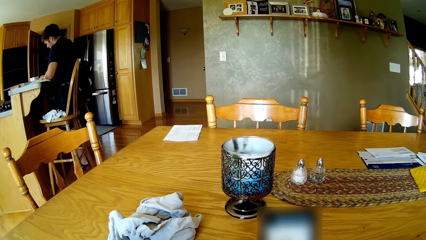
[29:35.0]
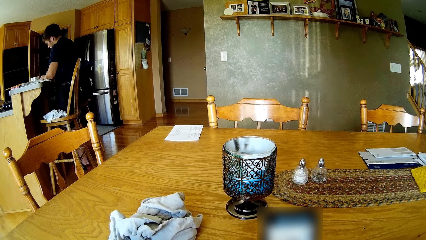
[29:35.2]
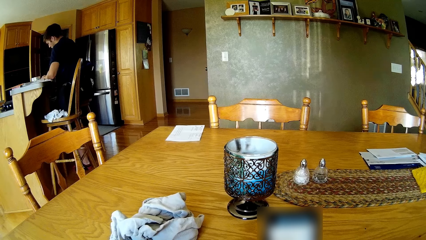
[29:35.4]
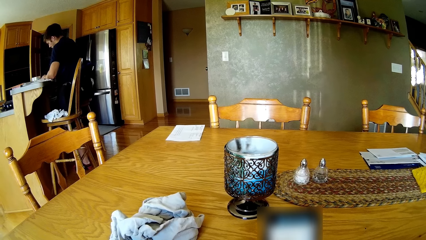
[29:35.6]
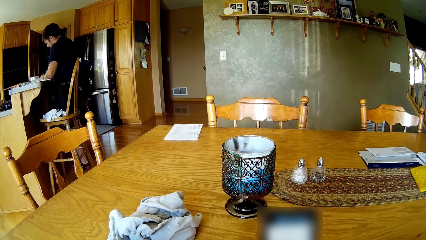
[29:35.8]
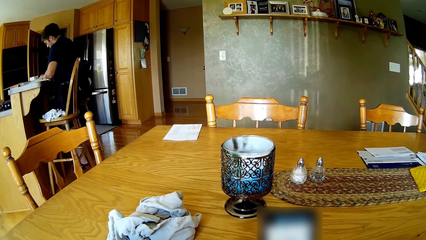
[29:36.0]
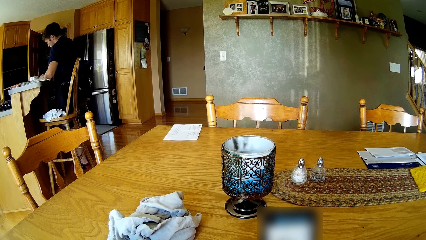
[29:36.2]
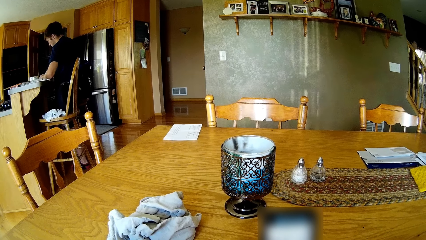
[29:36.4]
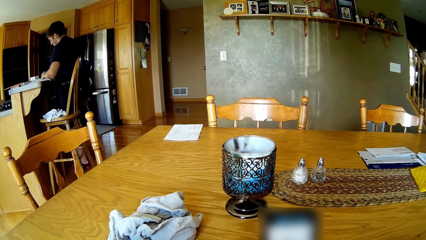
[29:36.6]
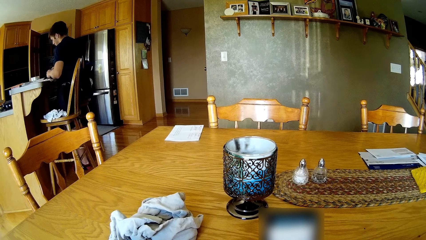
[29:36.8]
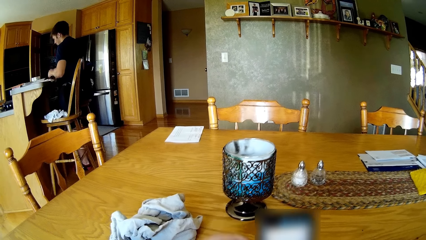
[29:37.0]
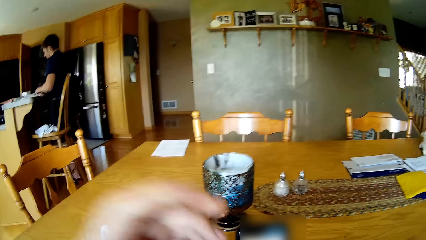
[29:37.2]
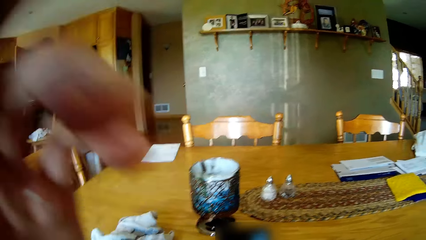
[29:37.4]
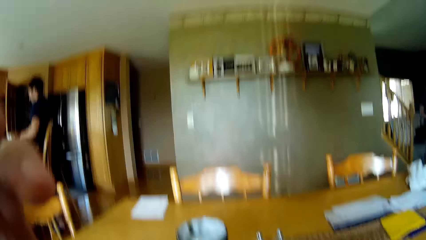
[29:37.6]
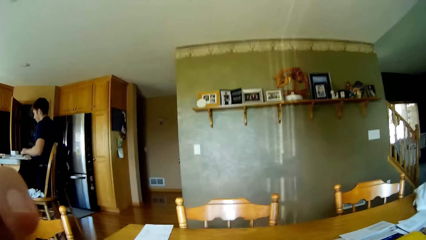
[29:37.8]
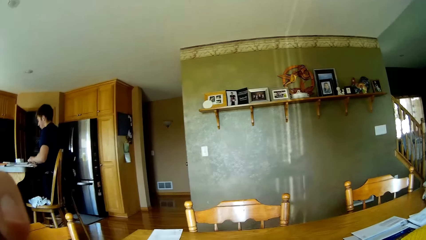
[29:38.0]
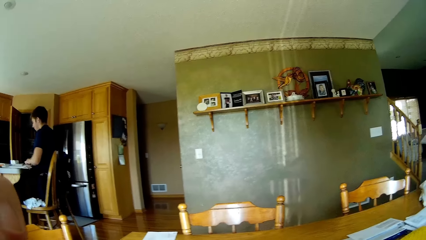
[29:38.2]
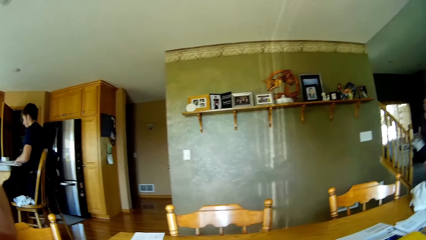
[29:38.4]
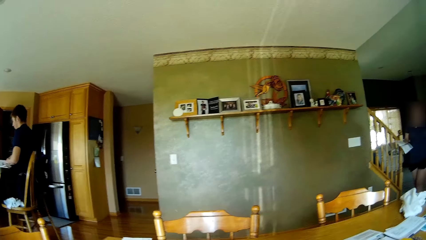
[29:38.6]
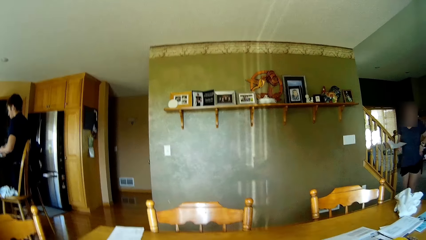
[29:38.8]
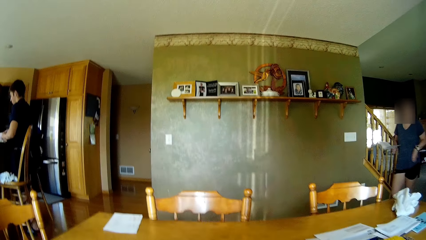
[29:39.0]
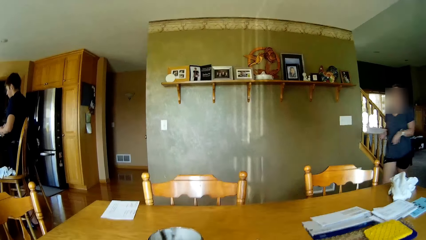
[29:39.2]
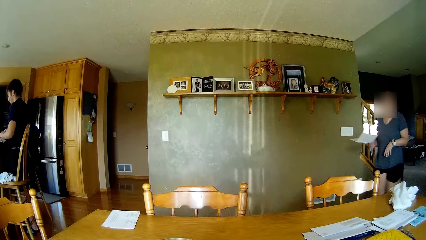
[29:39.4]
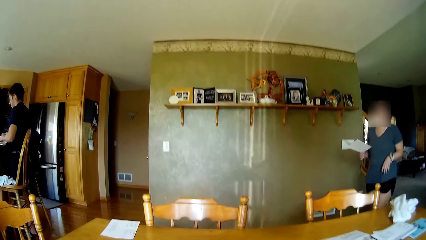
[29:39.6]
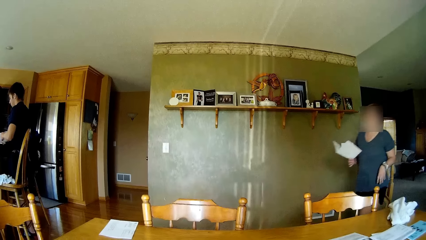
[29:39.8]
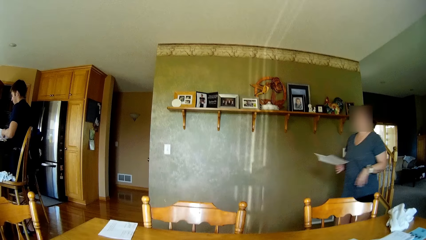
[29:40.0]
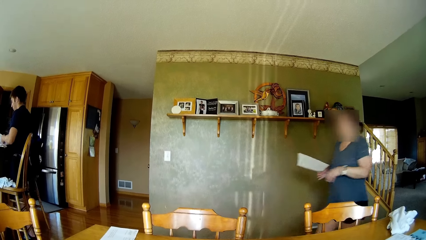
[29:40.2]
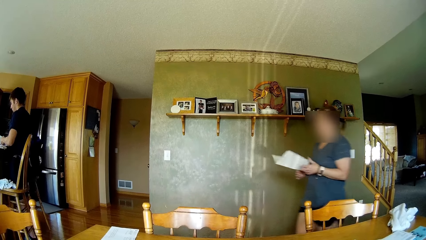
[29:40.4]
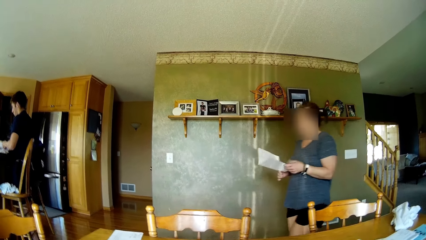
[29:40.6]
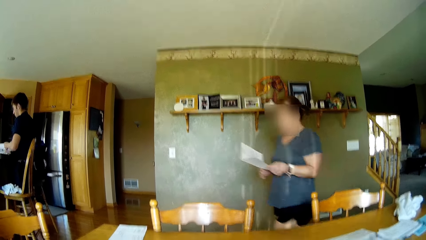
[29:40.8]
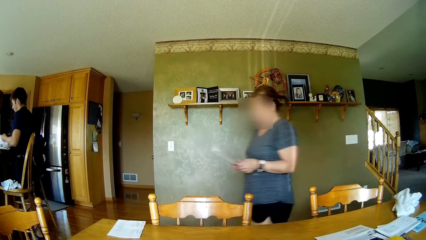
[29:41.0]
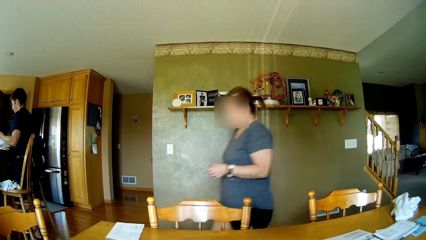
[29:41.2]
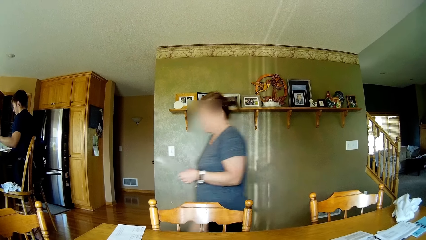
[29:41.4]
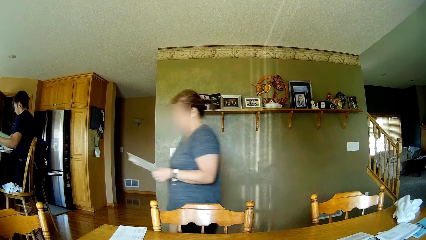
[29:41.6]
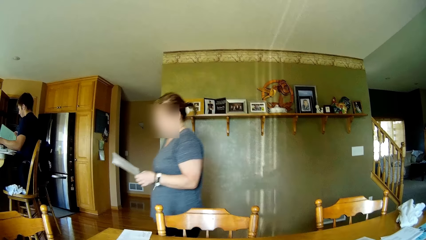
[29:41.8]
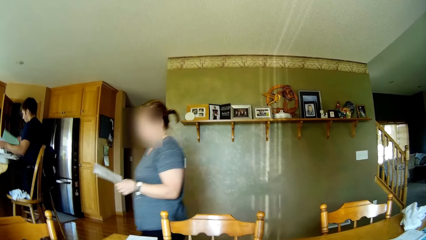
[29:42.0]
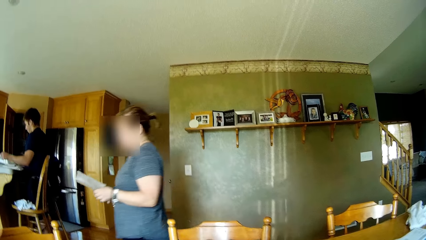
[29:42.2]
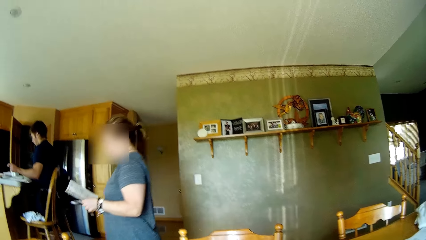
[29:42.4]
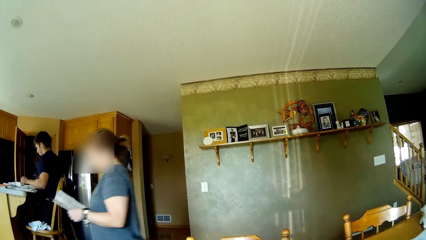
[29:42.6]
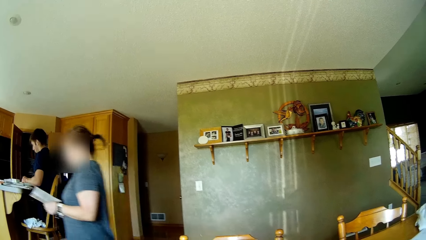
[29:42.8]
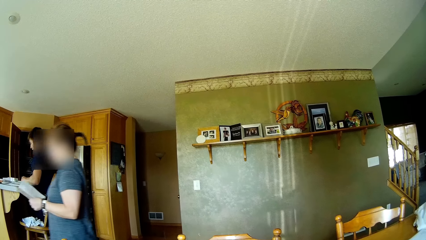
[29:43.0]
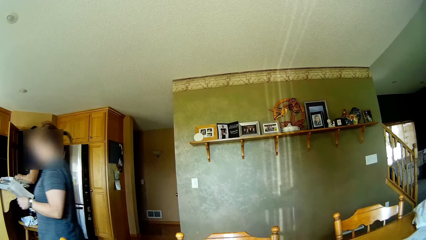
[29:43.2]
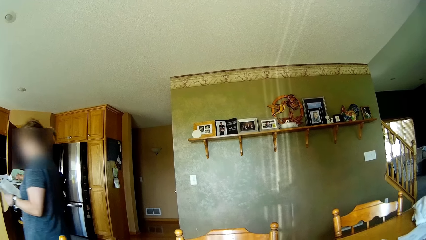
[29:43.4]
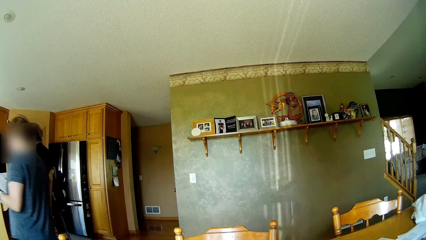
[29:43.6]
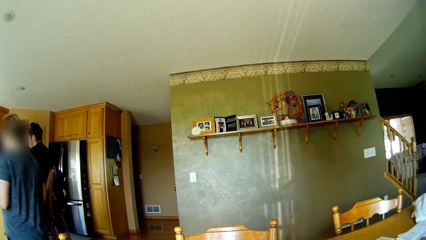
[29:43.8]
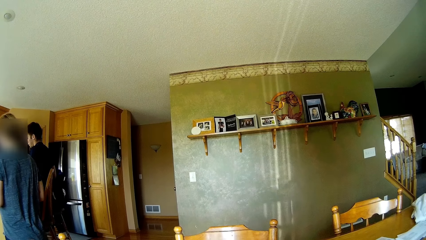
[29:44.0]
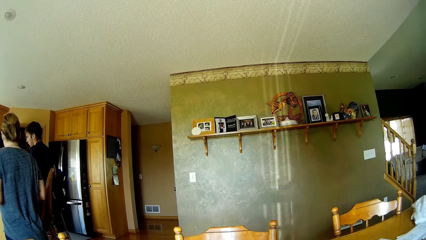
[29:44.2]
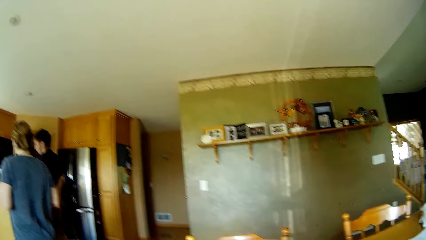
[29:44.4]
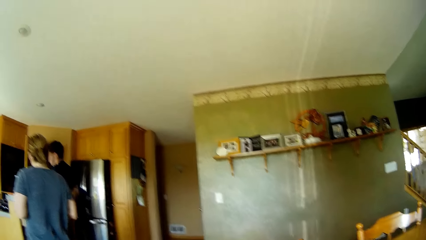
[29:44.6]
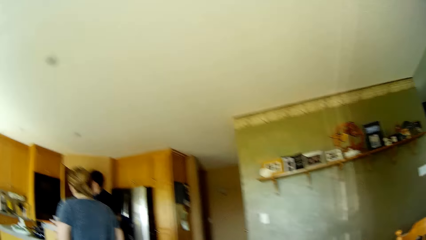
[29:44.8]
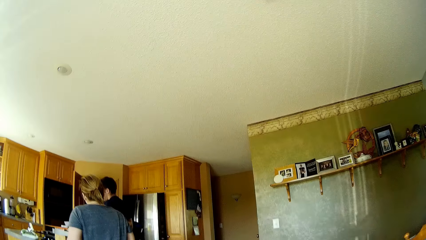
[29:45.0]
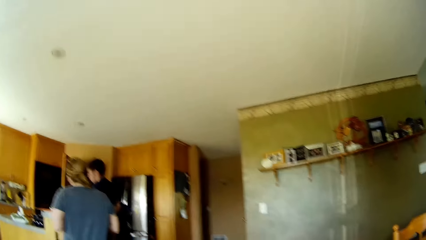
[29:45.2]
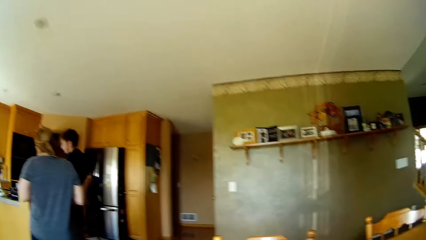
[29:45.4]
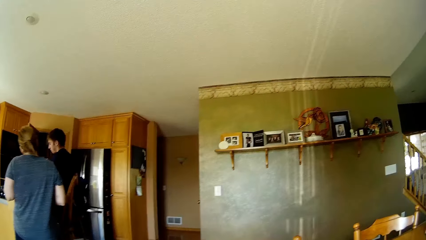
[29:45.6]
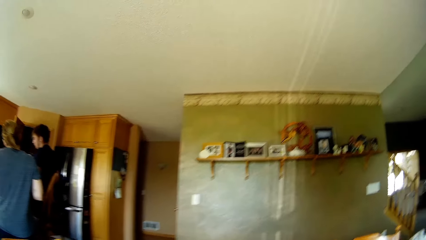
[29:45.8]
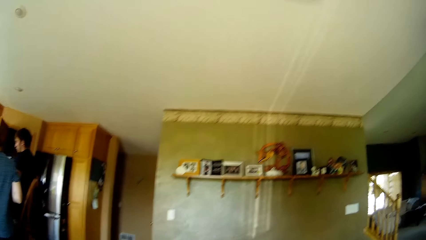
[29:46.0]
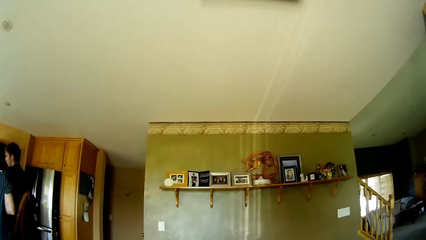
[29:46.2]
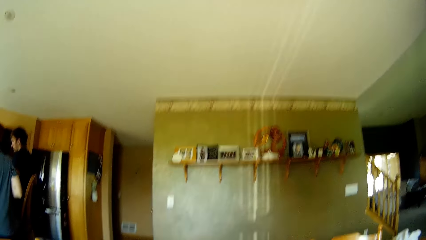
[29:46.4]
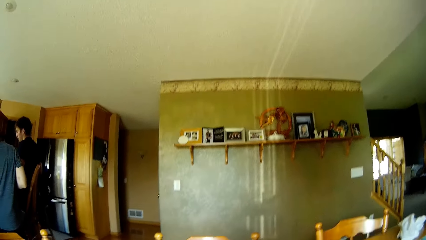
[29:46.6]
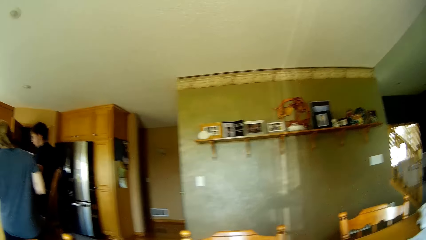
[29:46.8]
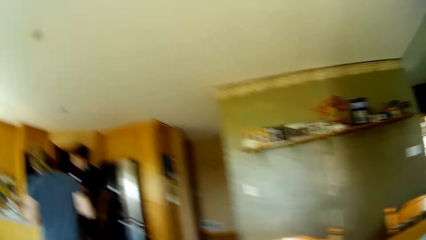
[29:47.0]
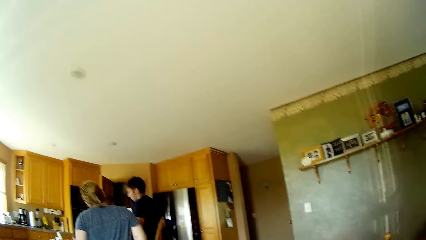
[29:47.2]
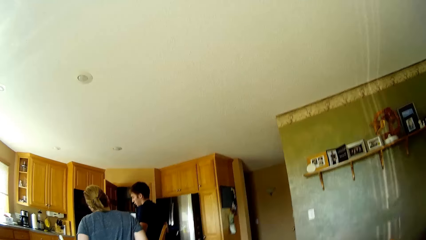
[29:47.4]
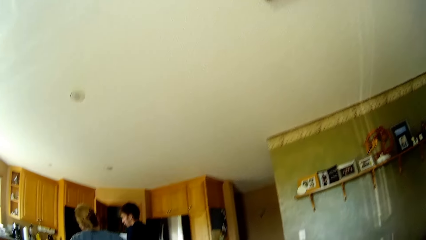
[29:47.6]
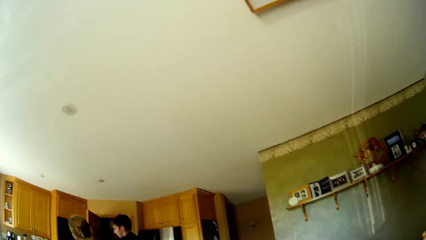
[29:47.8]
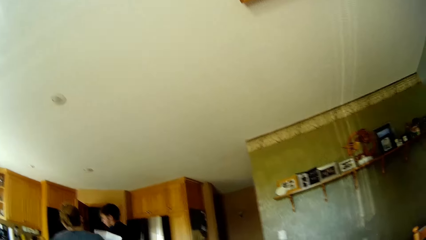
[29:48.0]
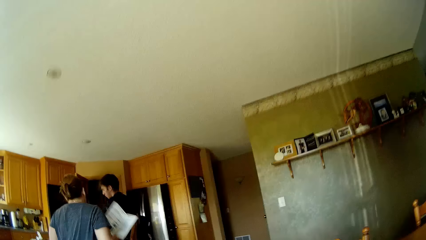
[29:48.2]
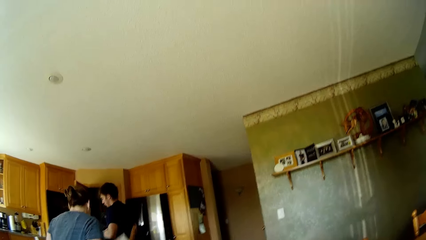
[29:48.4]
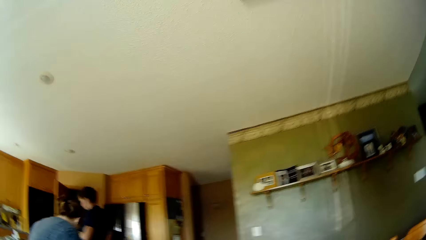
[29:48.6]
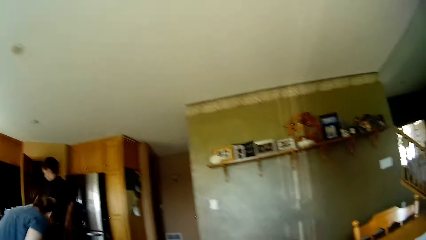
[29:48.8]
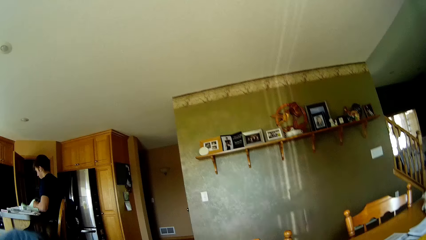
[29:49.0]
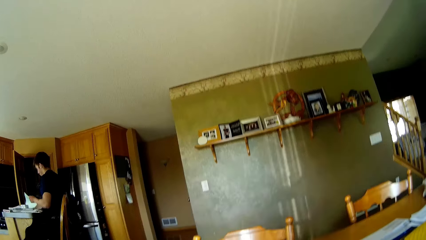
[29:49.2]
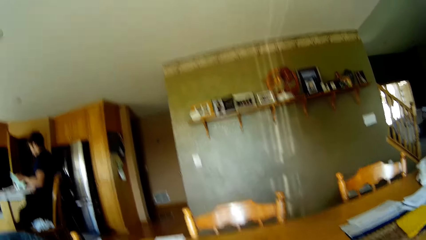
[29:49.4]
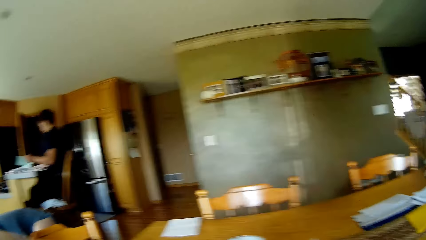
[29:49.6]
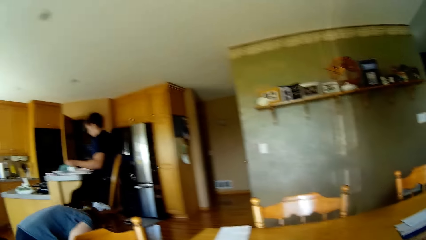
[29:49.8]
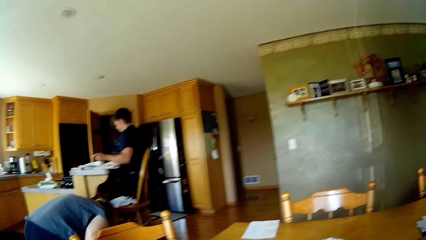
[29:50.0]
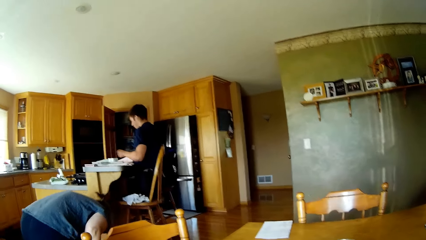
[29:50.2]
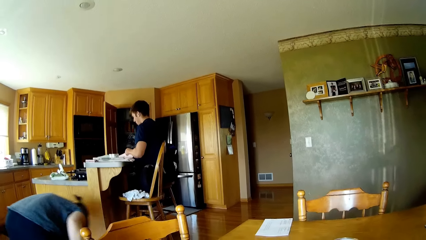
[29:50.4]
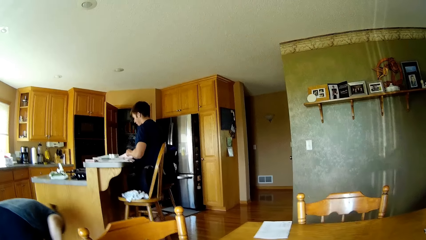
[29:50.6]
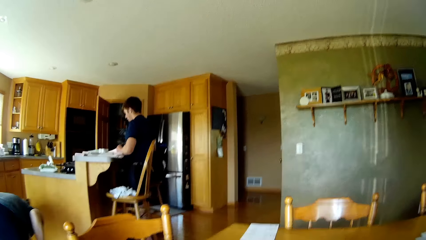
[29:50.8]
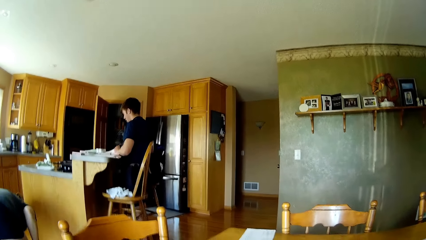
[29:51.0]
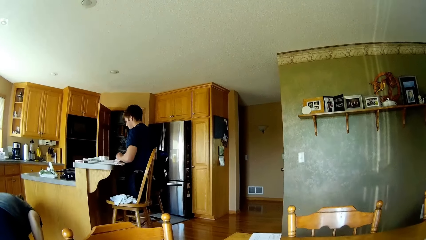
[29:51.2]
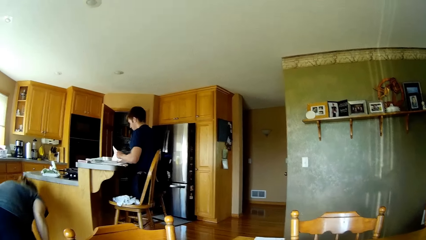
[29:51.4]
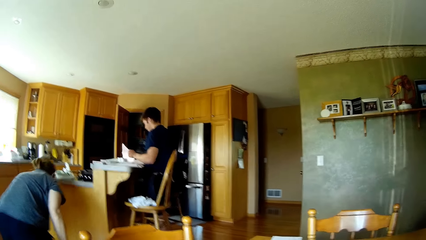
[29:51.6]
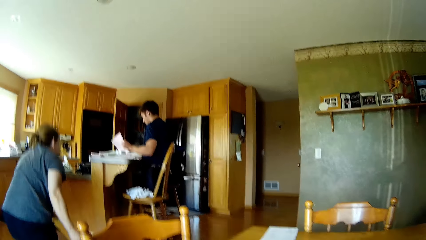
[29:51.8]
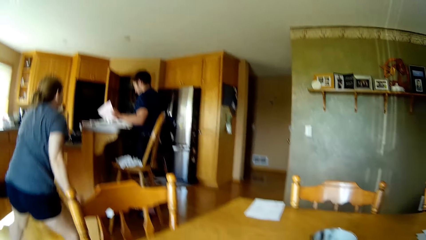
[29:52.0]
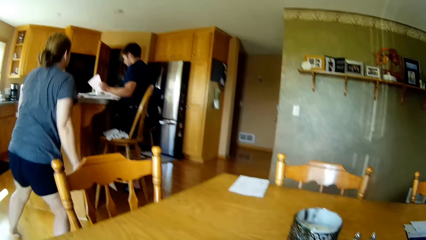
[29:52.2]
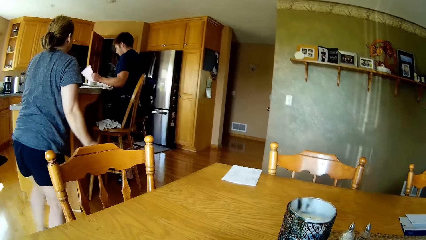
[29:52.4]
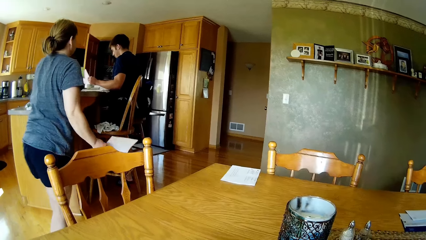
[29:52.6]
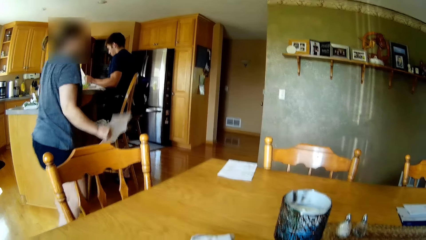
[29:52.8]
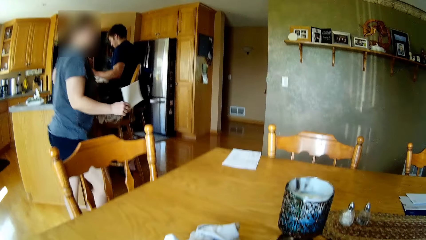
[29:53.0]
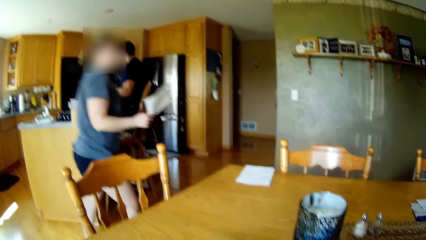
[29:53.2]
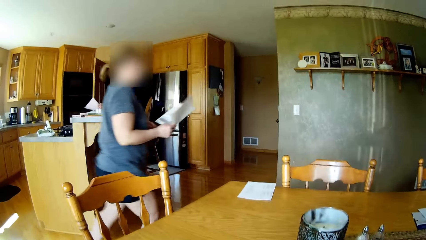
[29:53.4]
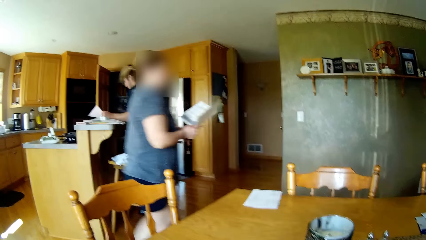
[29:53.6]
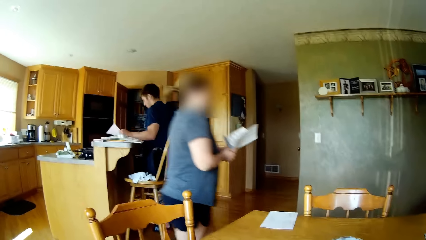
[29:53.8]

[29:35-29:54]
The camera wearer raises the left hand. They look at a lady. They look around.
